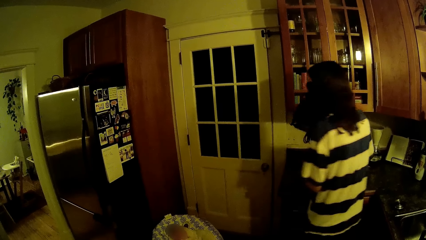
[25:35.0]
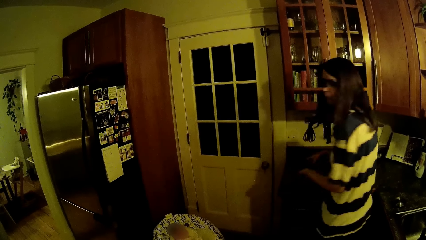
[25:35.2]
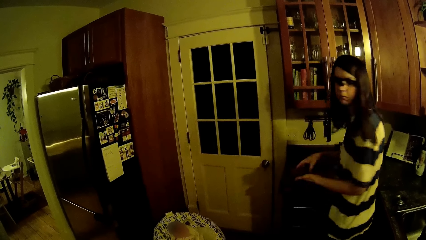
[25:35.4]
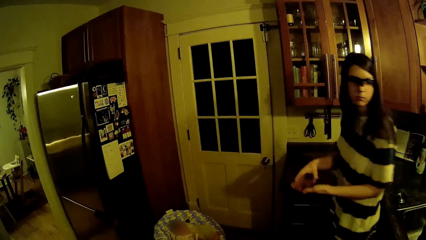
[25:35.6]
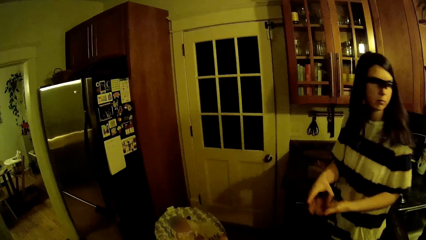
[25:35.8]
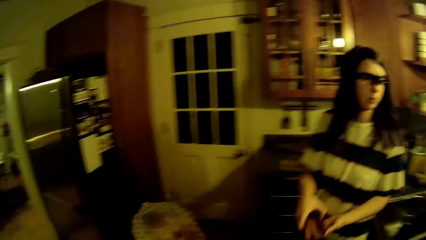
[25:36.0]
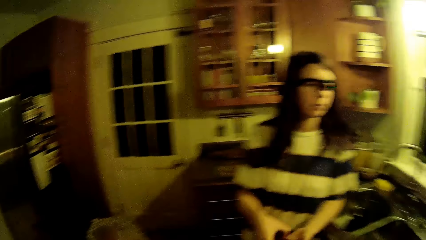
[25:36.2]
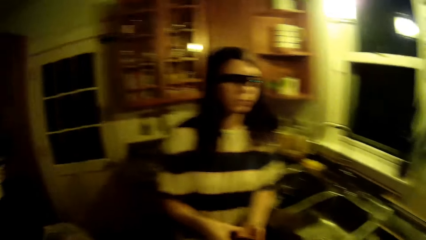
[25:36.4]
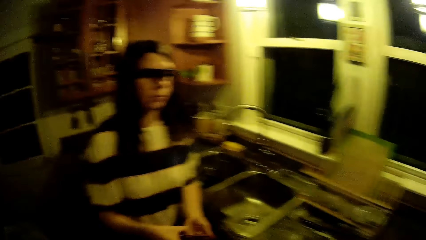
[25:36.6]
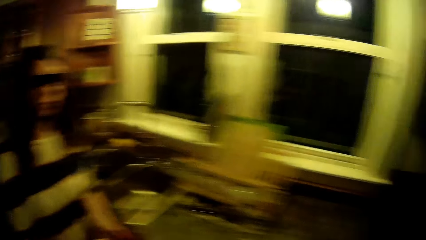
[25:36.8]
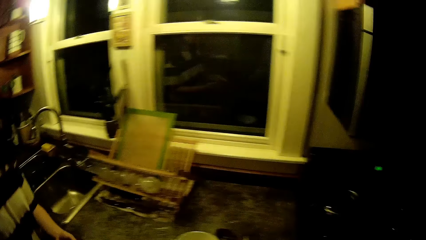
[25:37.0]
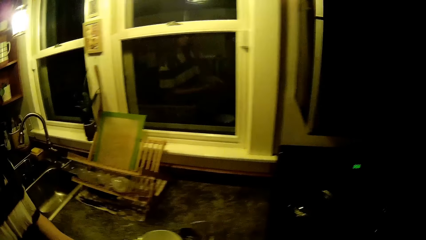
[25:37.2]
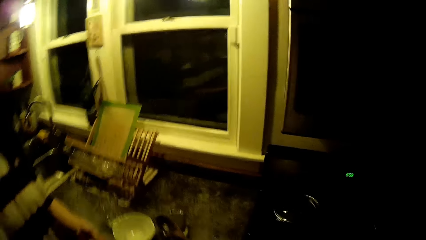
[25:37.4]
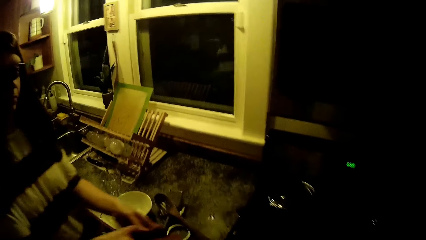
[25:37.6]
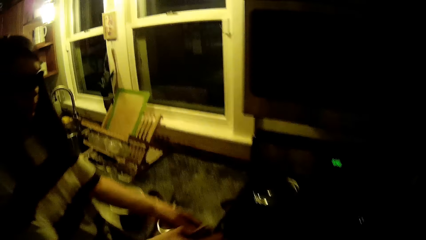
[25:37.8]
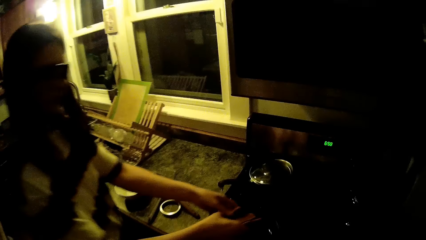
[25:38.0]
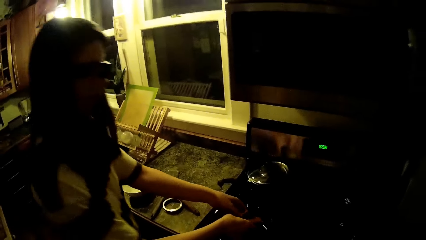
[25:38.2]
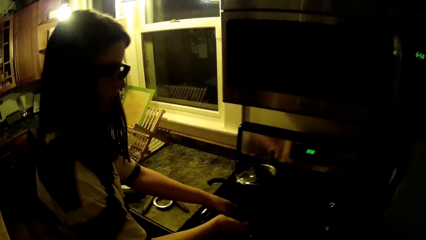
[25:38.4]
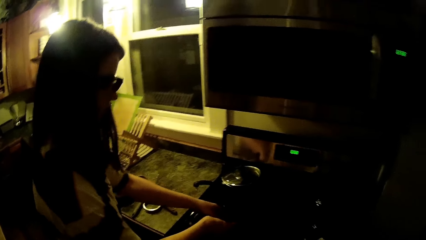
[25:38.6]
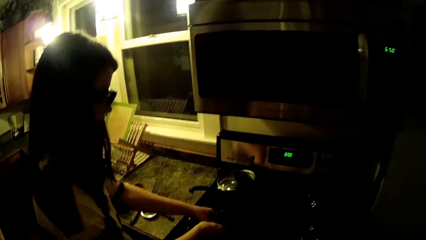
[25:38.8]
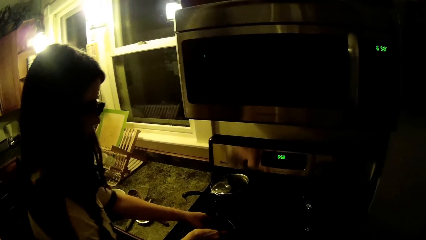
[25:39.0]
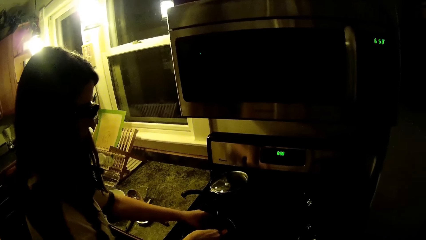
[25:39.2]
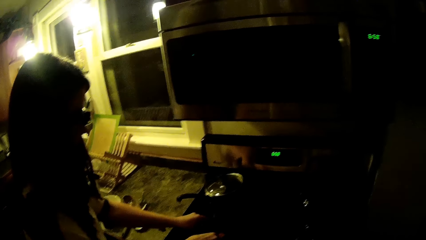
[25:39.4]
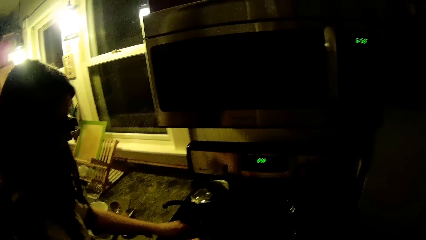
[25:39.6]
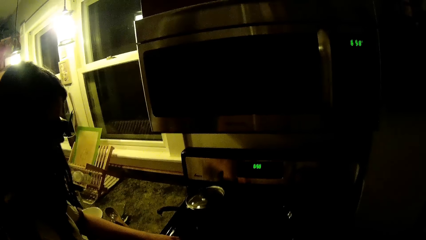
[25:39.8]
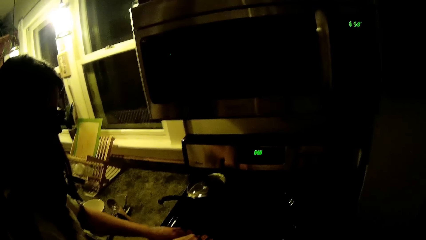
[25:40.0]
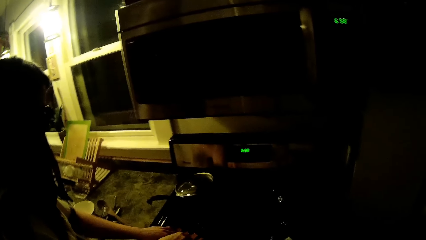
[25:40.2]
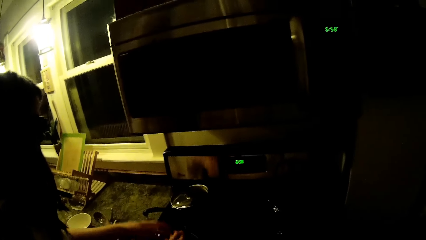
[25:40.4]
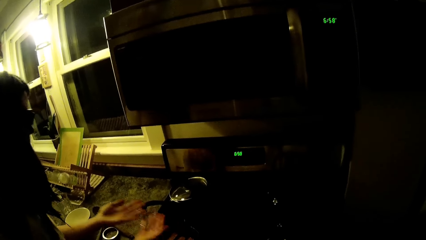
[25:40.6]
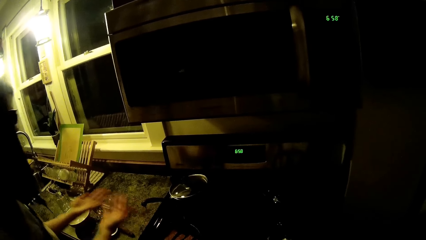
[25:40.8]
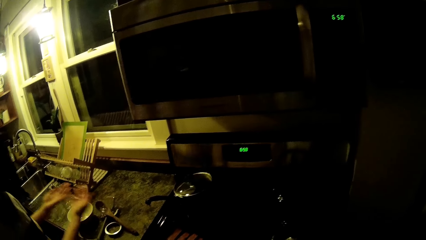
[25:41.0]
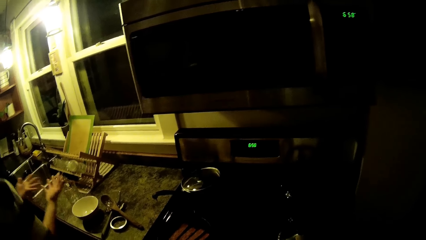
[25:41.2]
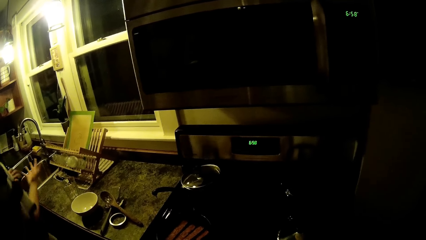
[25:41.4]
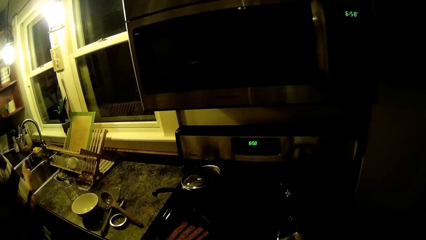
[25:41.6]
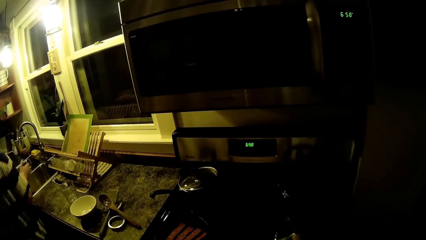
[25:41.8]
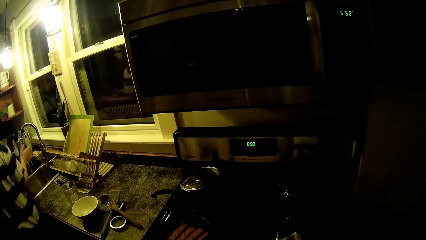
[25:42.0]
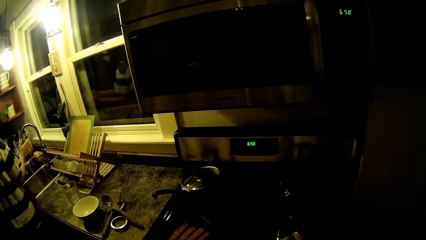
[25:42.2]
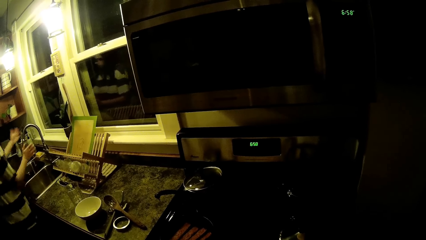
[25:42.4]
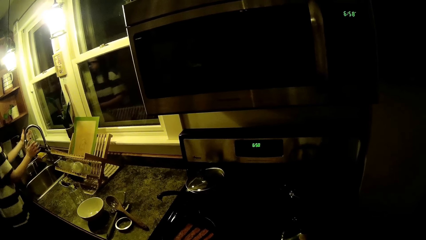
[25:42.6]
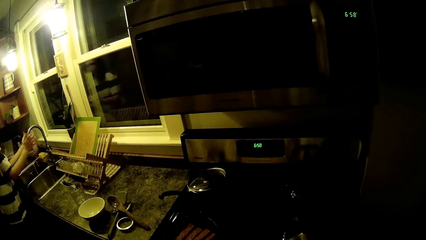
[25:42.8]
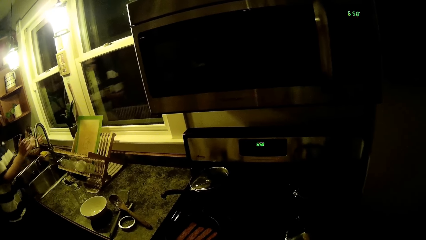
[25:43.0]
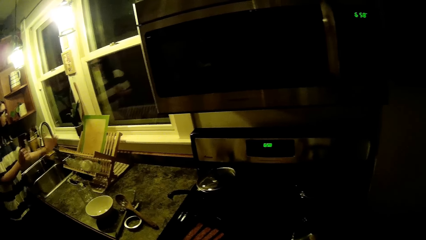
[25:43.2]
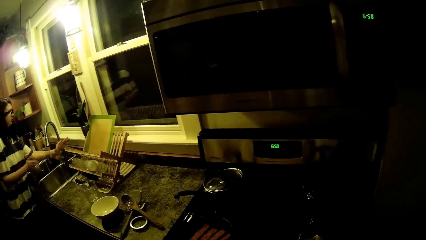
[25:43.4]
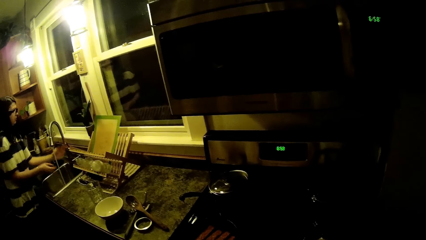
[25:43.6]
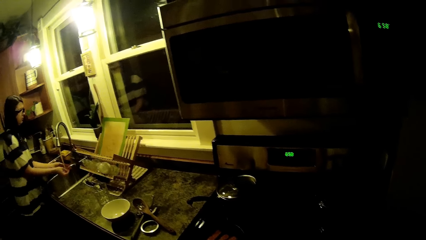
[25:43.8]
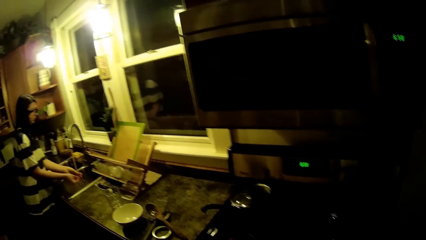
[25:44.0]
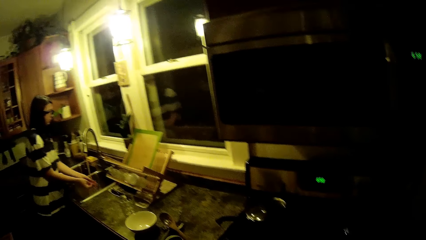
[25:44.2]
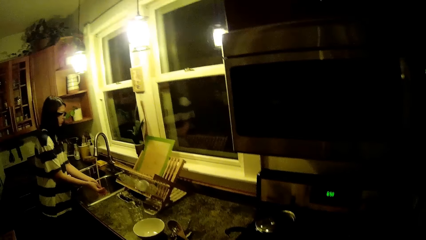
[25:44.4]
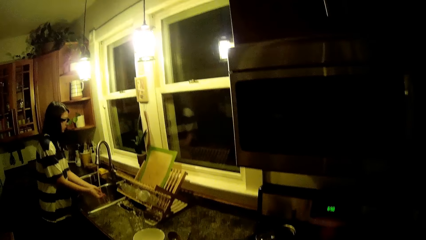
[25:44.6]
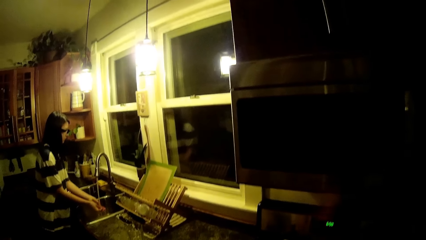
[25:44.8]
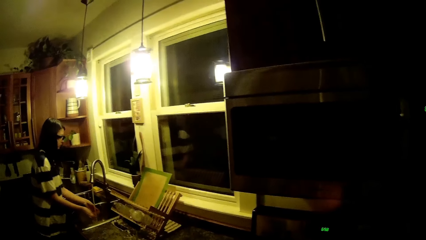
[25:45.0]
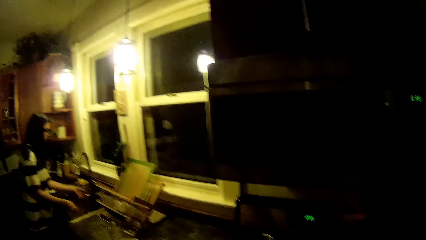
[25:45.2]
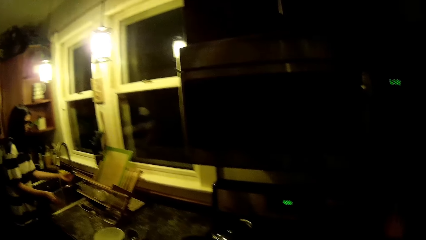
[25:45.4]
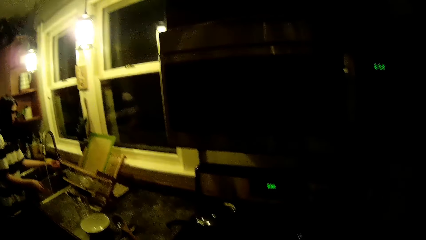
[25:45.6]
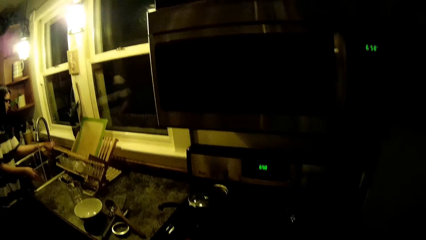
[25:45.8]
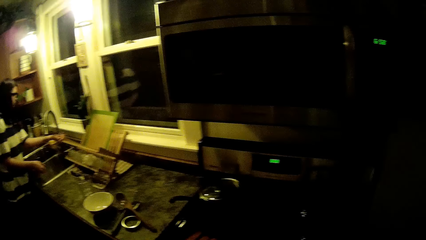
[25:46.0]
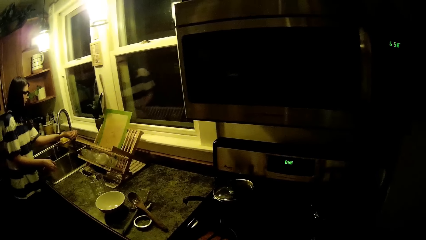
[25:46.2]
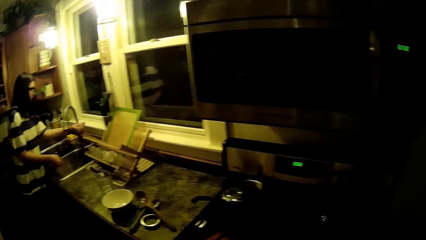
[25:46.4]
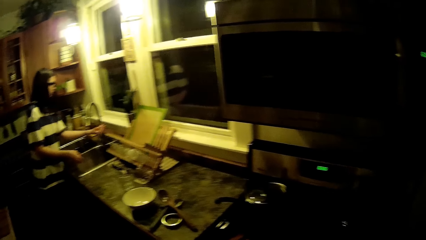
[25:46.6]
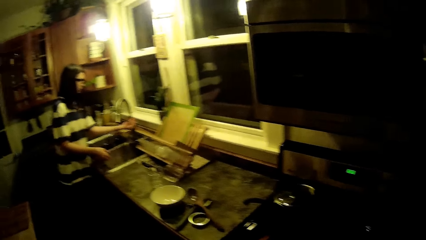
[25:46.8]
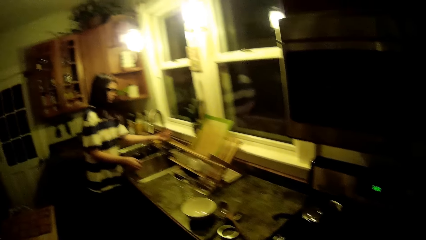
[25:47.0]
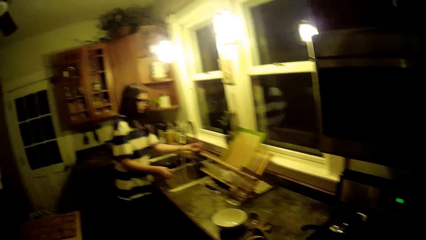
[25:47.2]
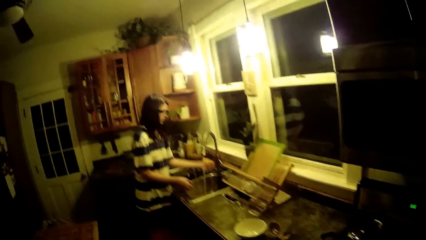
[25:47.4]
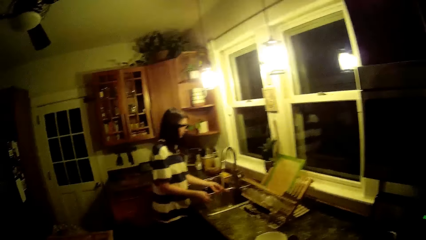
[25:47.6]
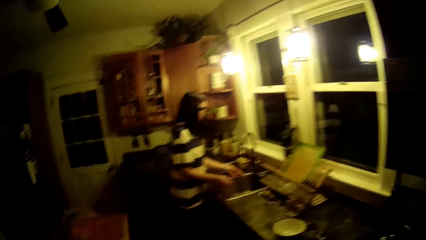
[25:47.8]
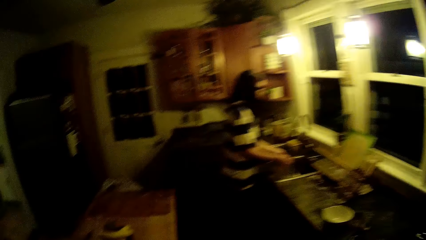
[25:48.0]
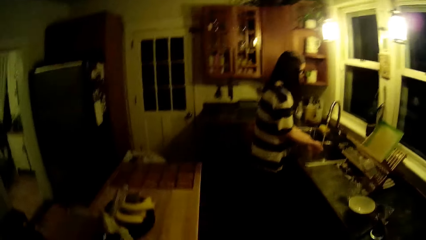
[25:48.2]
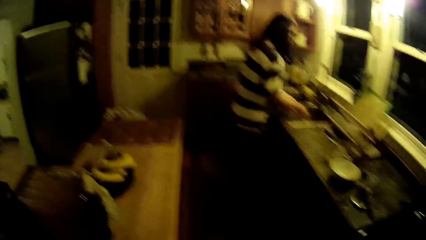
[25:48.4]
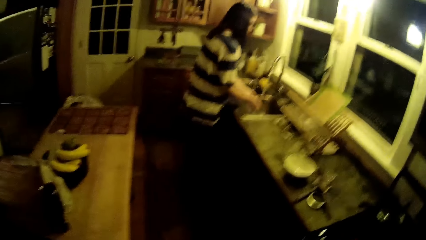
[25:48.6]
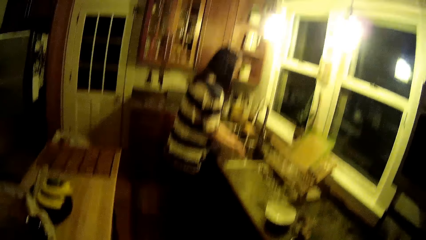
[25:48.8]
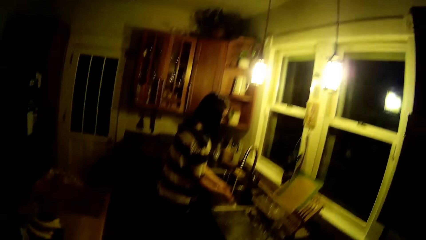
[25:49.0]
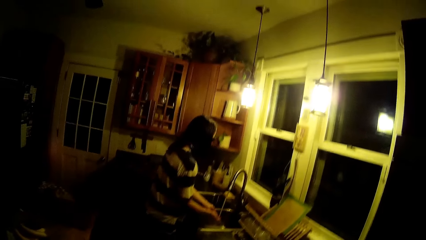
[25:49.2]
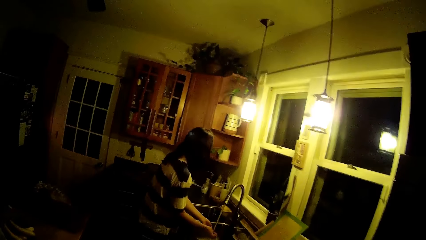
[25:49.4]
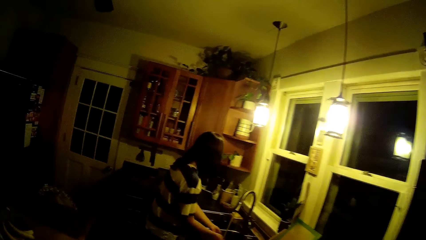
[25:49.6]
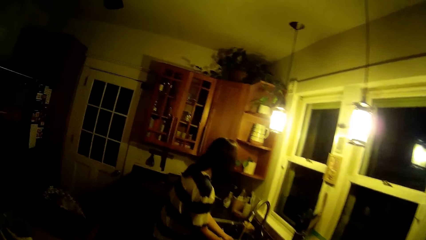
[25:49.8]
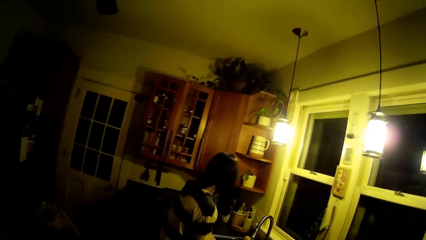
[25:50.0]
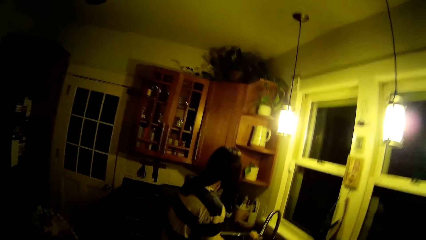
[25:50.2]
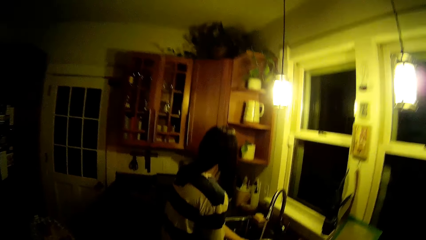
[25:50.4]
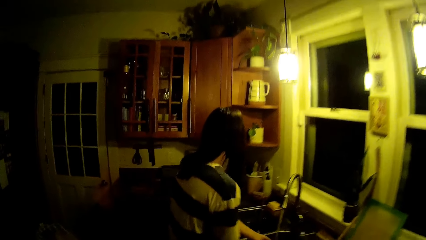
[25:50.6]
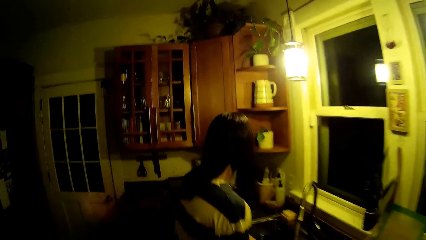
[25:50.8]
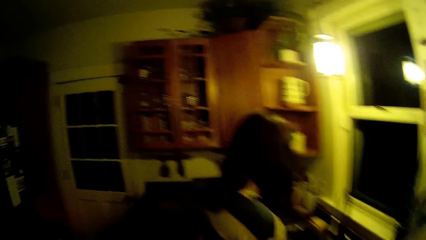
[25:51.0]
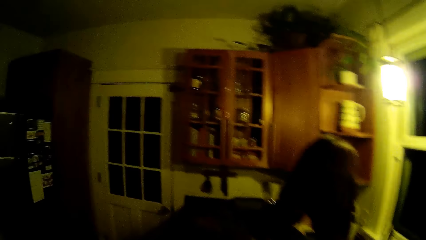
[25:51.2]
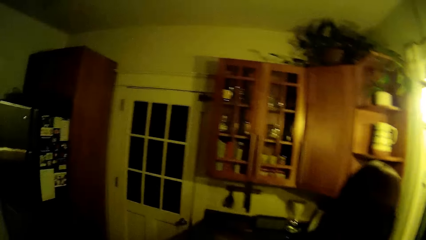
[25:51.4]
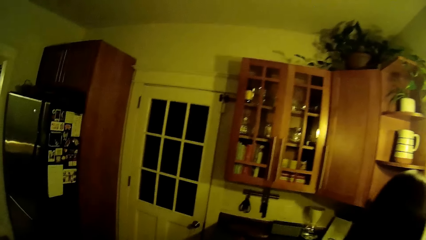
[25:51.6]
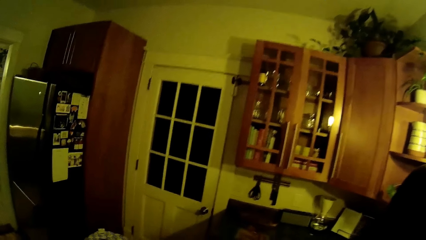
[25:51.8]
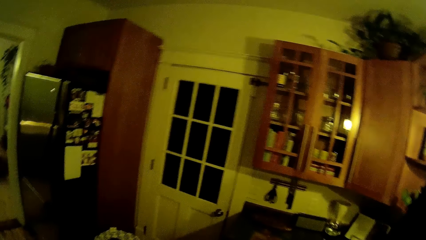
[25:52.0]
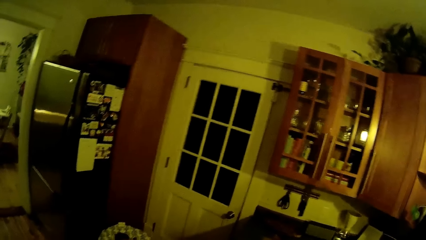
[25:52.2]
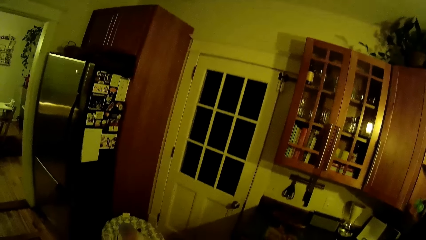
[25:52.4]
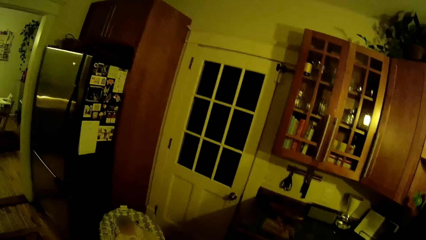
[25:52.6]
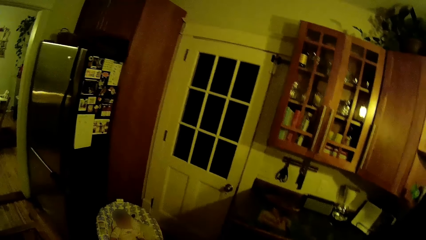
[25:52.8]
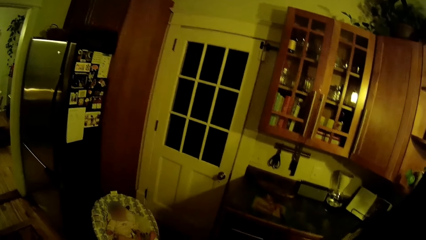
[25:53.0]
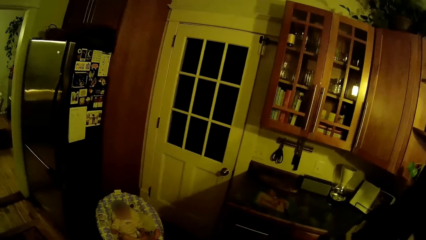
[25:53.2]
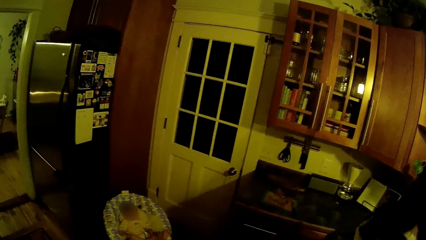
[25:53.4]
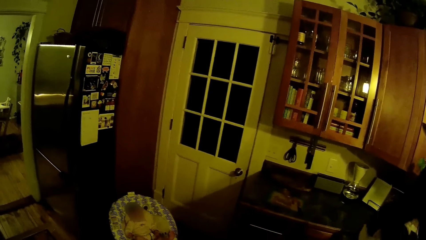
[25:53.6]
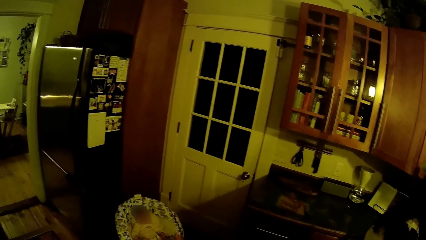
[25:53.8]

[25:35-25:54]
The woman places some steaks of bacon in a frying pan on a gas cooker with her hands. The woman turns the tap with her left hand. The woman turns on the tap with her left hand. The woman rinses her hands under the tap. The woman turns off the tap with her left hand. The woman turns on the tap with her left hand. The woman rinses her hands under the tap.
